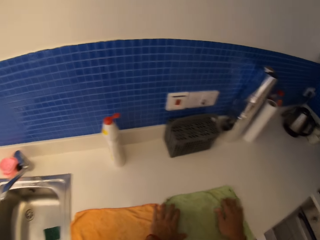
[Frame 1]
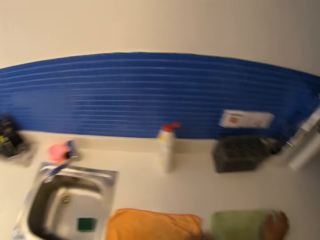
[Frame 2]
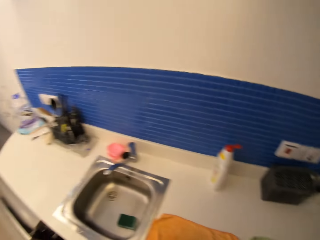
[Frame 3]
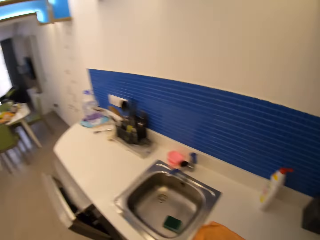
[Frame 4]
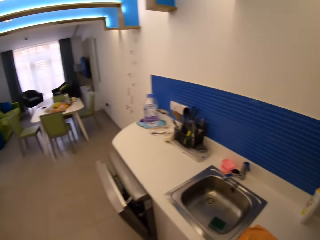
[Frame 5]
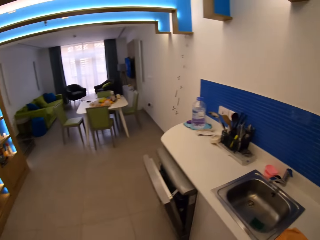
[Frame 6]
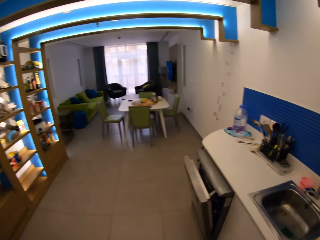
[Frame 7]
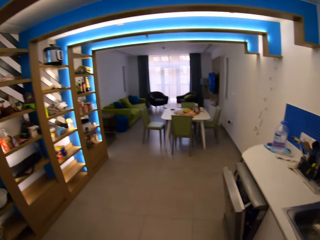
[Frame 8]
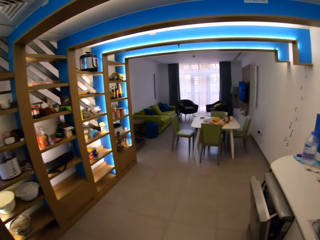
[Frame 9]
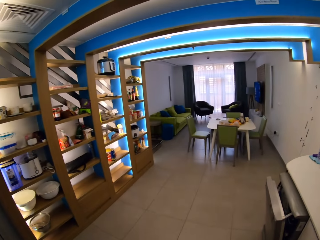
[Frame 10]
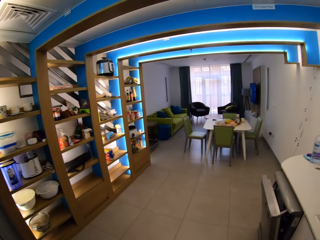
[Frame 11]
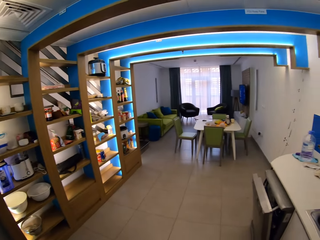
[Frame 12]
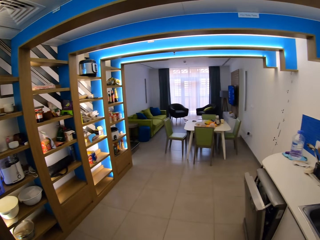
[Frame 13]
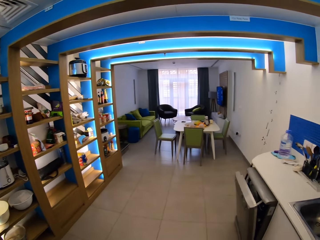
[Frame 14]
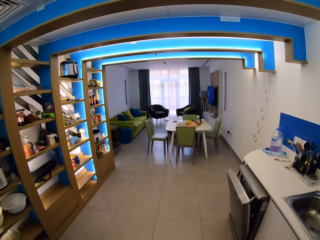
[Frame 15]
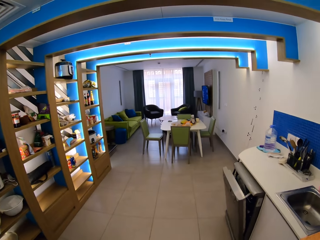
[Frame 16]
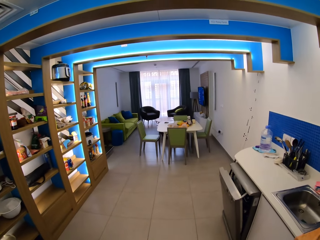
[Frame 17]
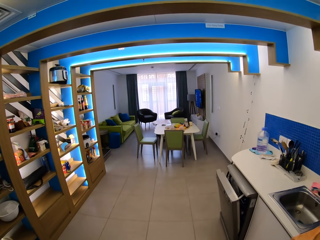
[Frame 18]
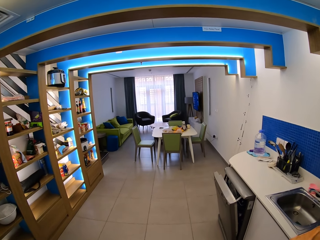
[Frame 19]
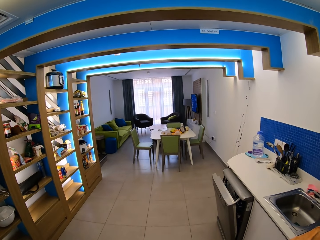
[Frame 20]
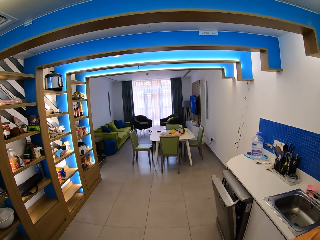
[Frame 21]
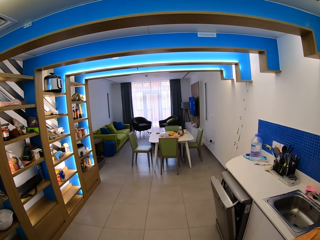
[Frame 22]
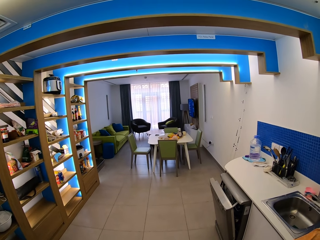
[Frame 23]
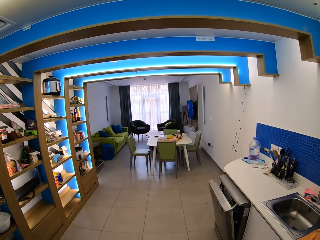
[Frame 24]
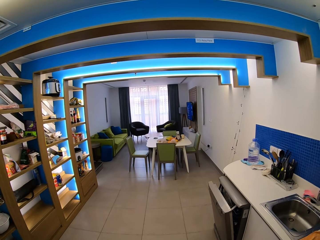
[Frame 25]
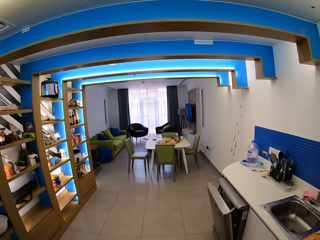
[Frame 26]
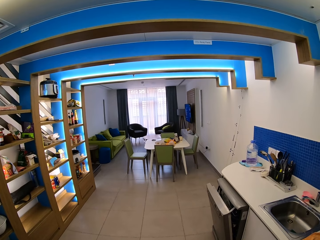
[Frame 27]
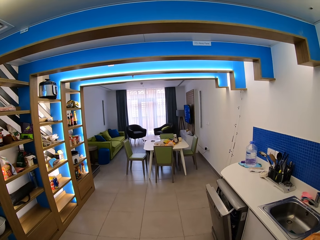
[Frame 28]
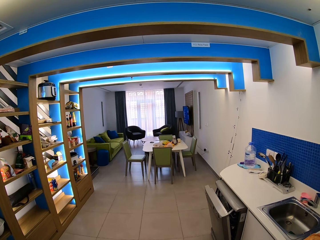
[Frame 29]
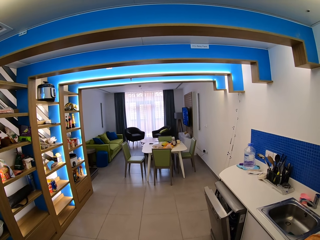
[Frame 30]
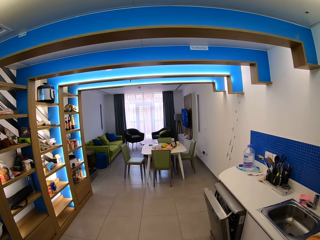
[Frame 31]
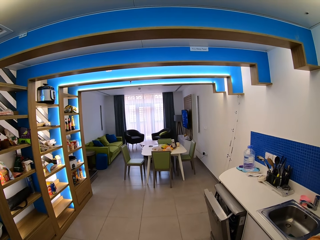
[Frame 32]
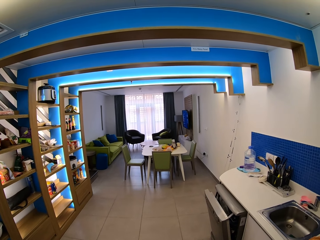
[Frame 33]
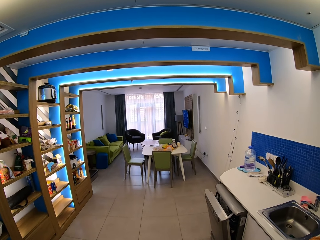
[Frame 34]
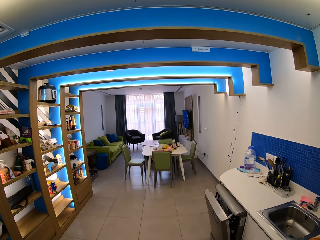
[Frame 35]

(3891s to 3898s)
The camera wearer looks around. They stand.
